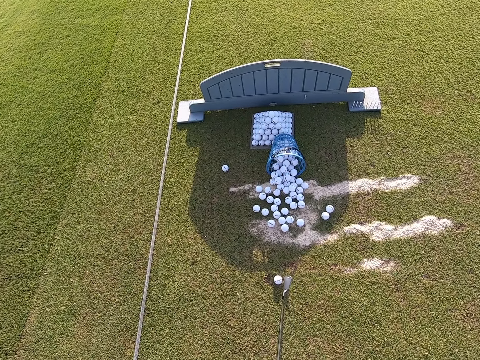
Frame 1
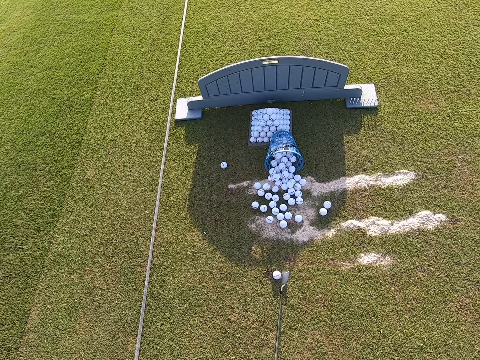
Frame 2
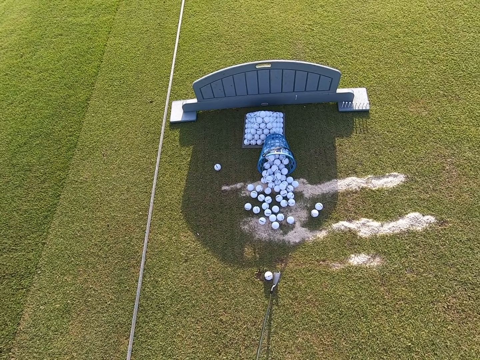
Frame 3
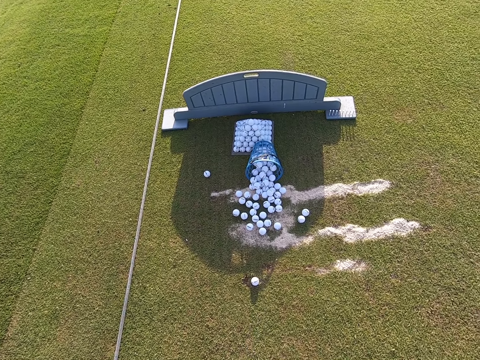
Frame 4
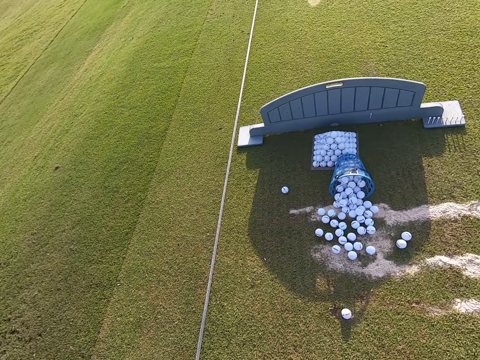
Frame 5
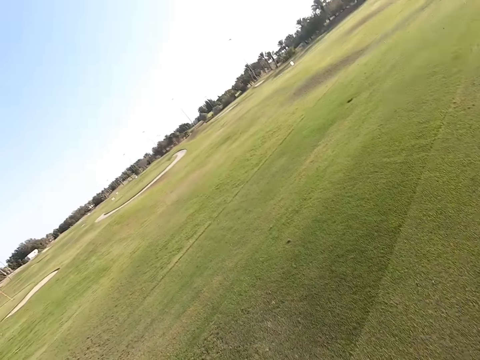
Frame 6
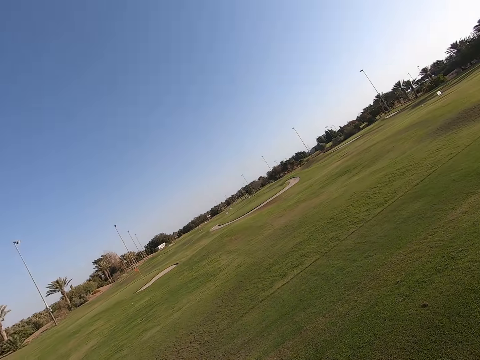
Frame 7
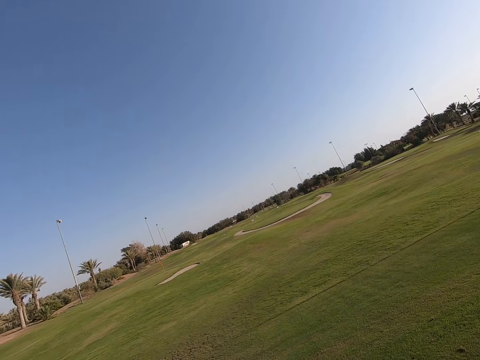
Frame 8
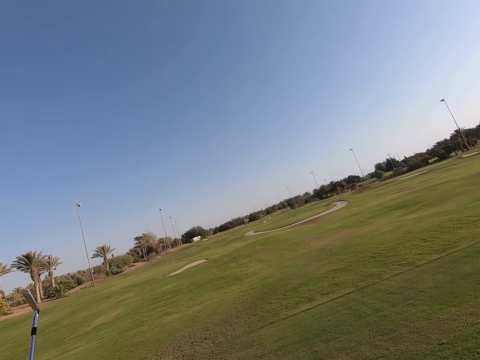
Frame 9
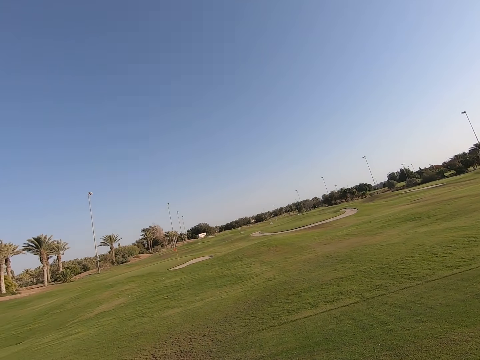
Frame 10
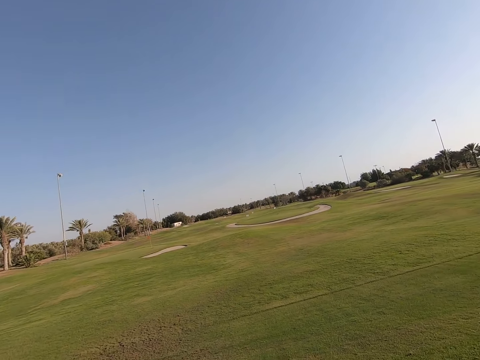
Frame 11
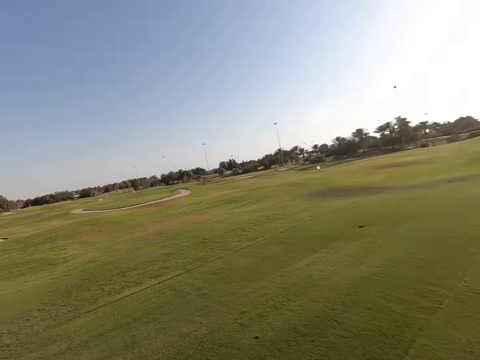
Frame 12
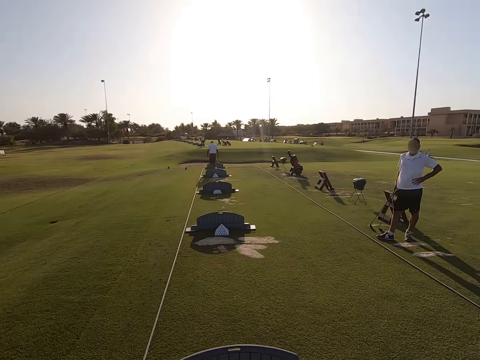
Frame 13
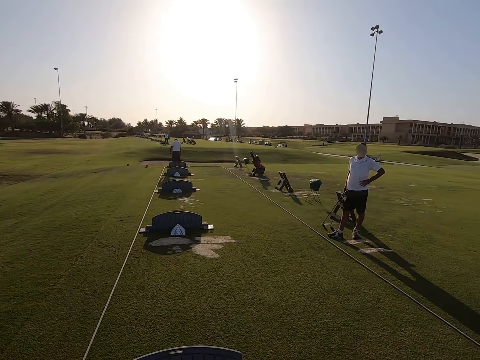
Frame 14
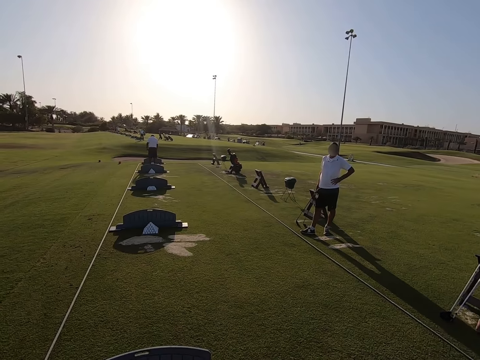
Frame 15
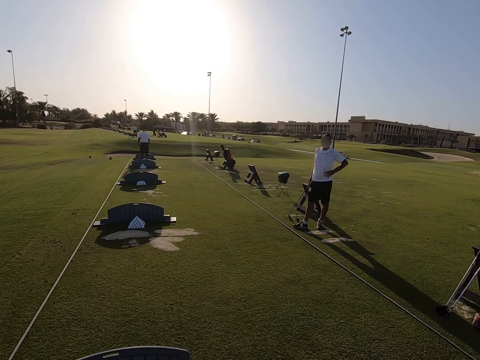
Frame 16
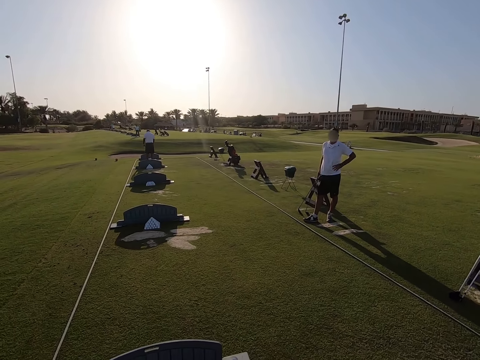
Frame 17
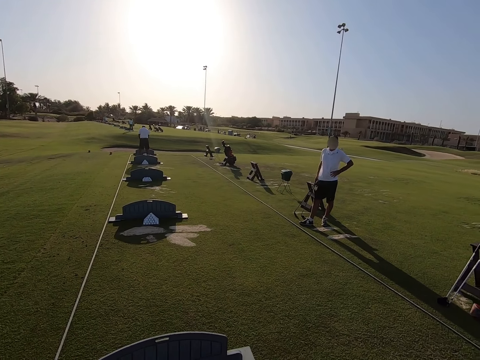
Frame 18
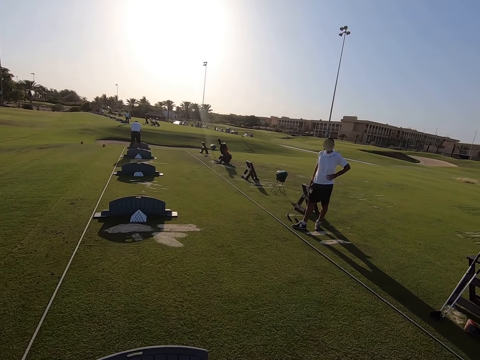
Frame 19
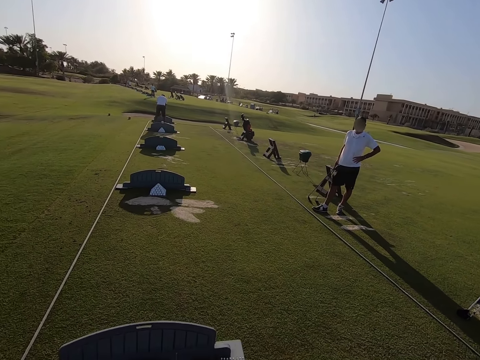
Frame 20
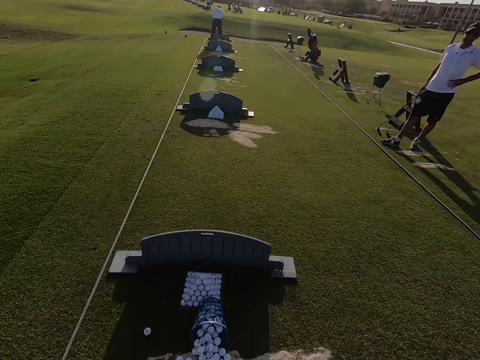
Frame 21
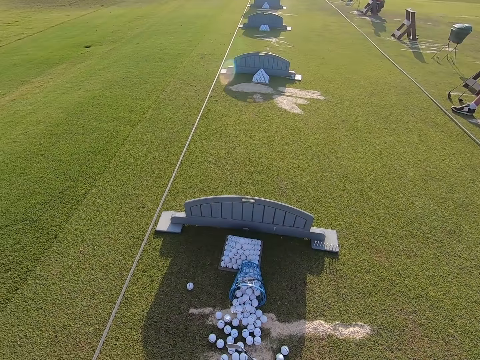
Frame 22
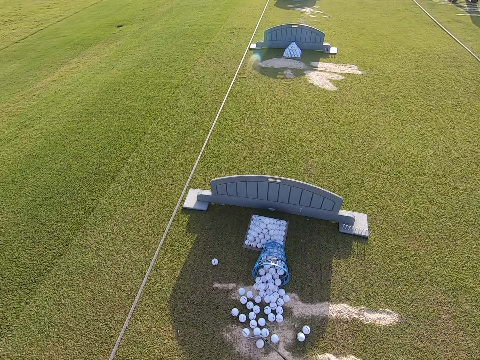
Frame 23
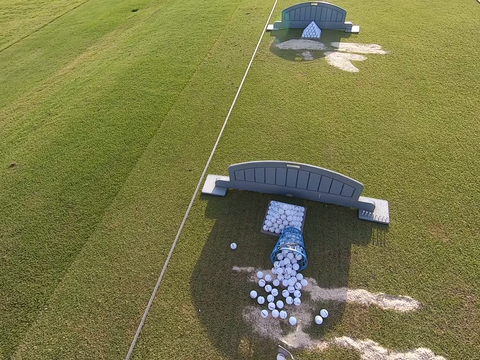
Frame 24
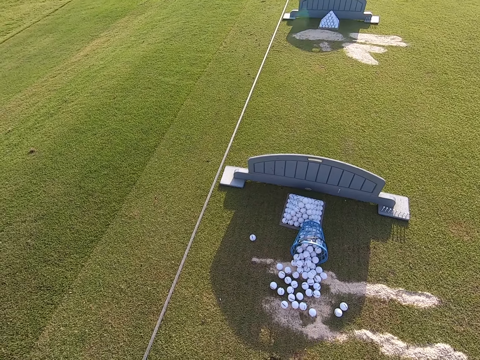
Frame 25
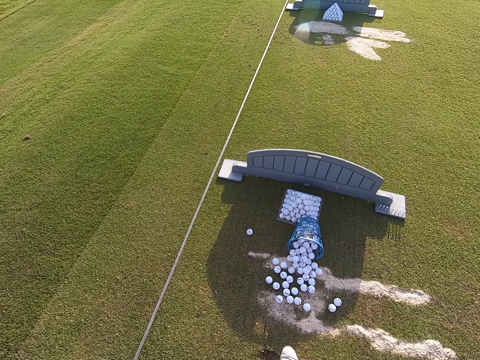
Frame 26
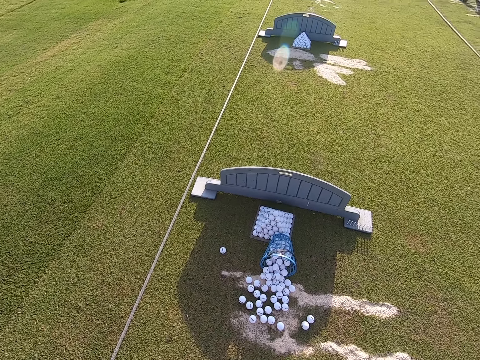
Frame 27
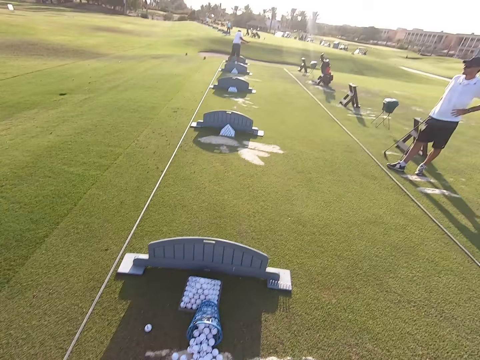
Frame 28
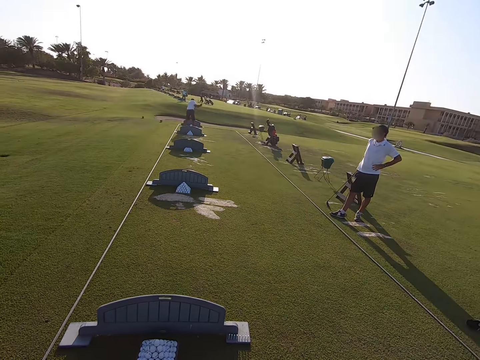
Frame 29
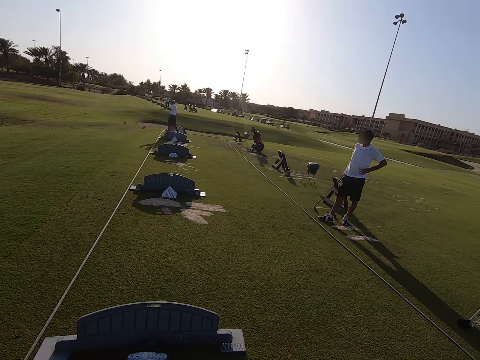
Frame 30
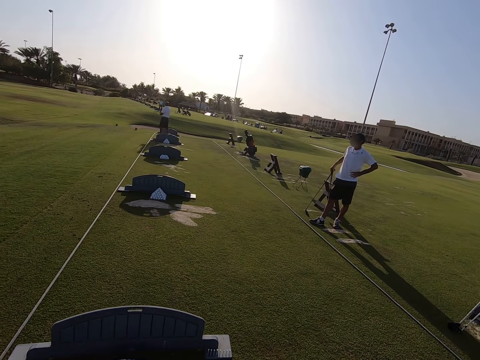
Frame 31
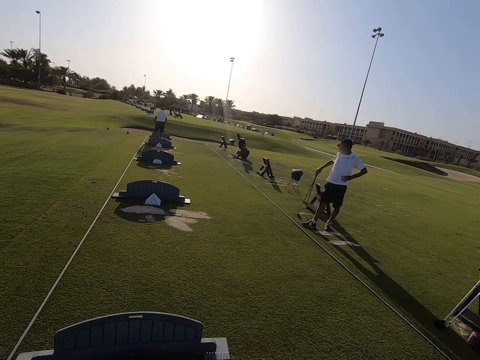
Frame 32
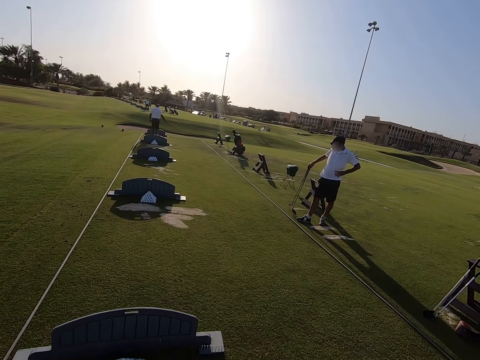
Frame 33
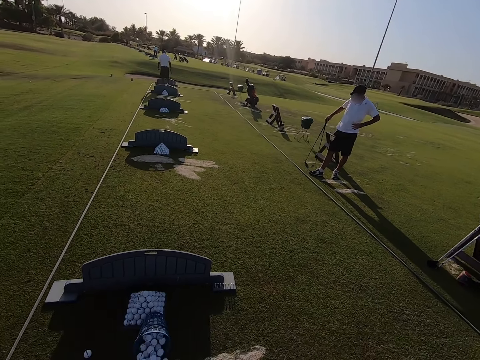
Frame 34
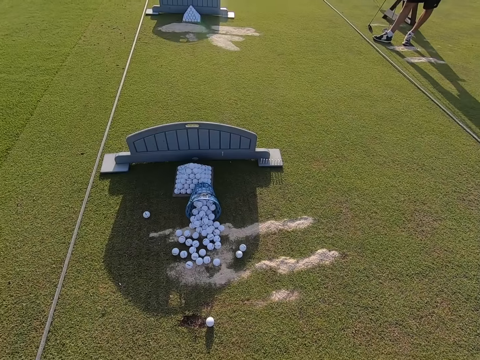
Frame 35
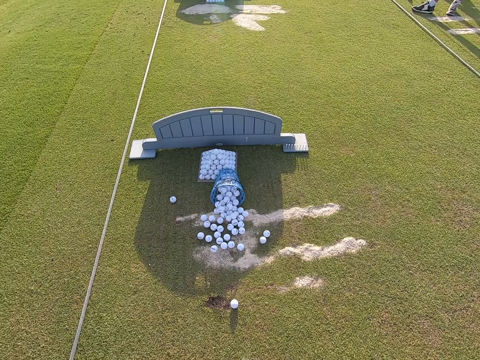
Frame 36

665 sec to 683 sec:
The camera wearer hits the ball. They play the game. They watch the balls. They look around. The person grabs the waist. The camera wearer sets another ball for a hit. Another person plays the game.

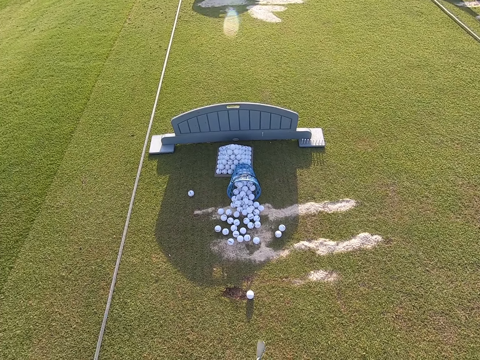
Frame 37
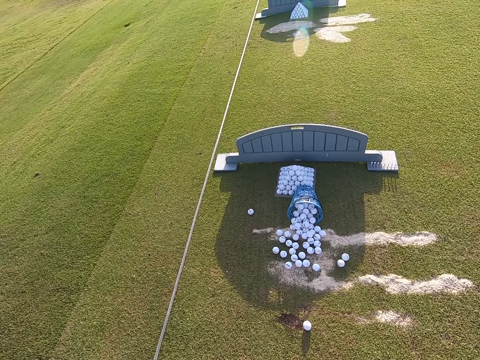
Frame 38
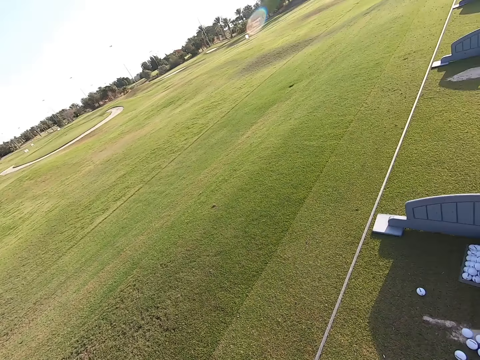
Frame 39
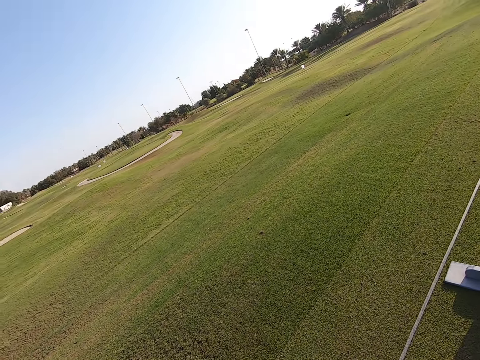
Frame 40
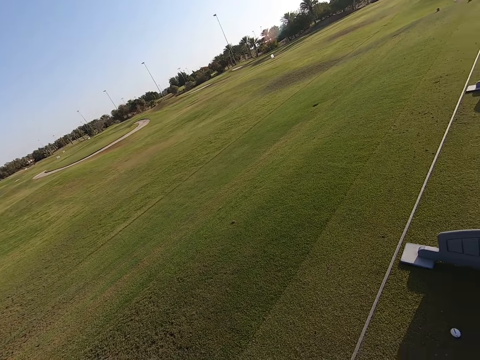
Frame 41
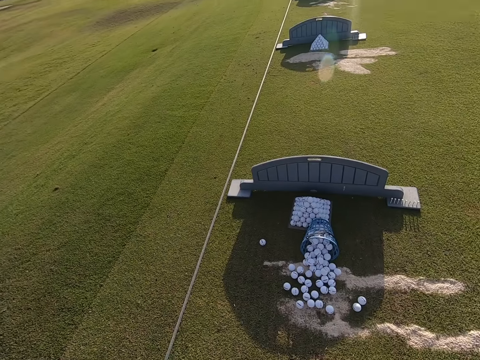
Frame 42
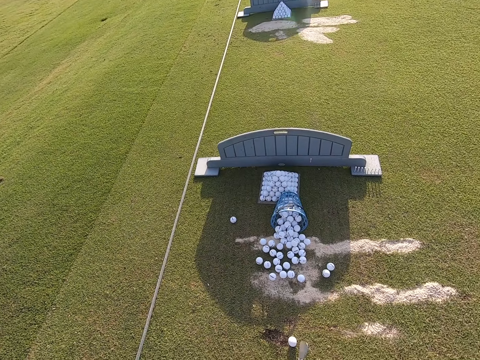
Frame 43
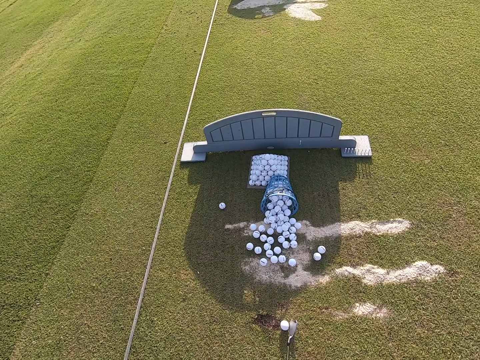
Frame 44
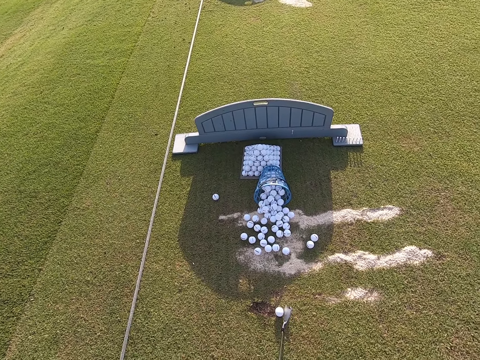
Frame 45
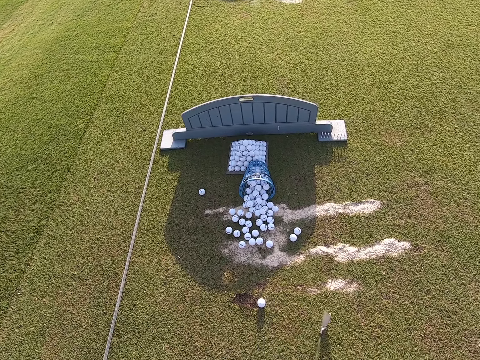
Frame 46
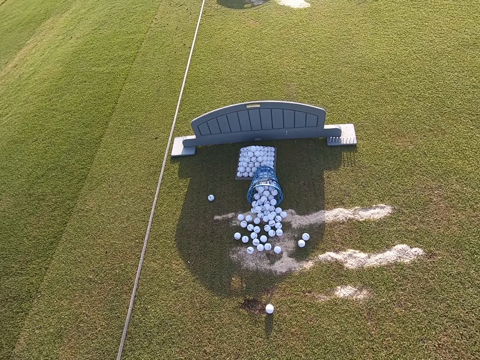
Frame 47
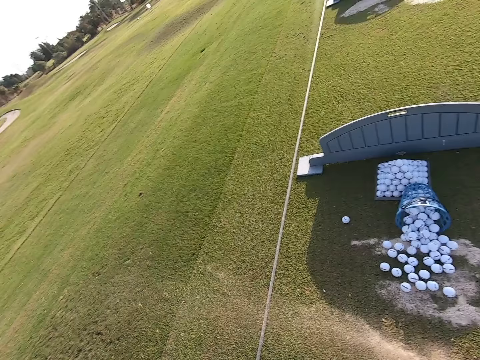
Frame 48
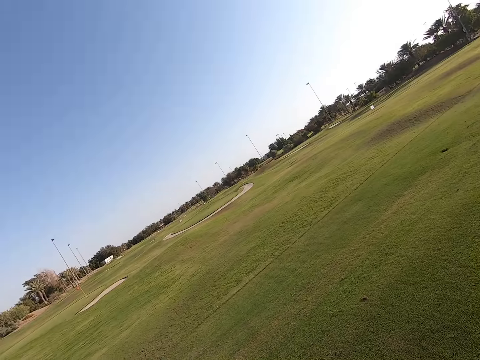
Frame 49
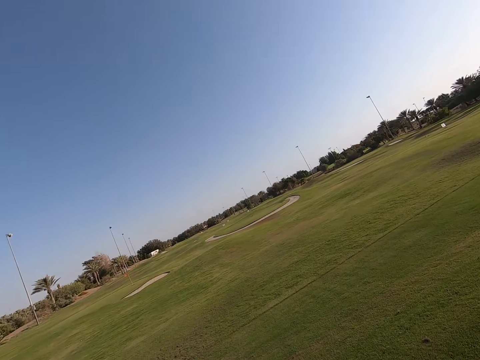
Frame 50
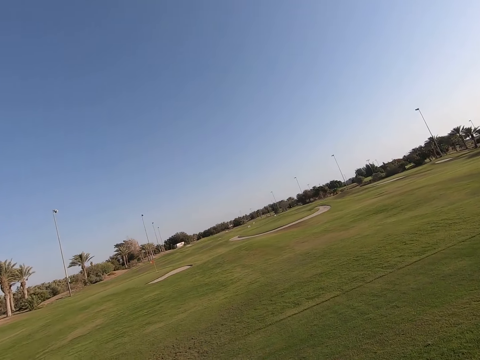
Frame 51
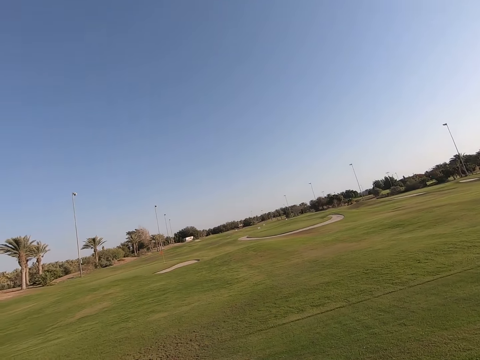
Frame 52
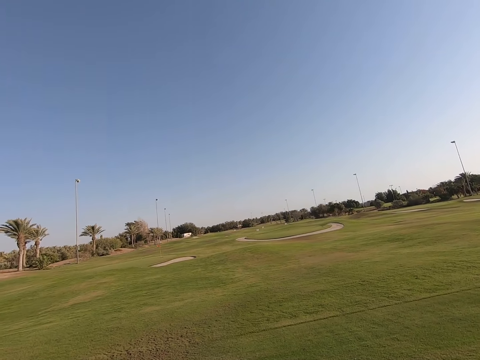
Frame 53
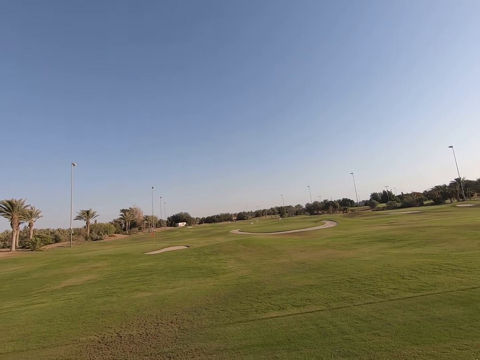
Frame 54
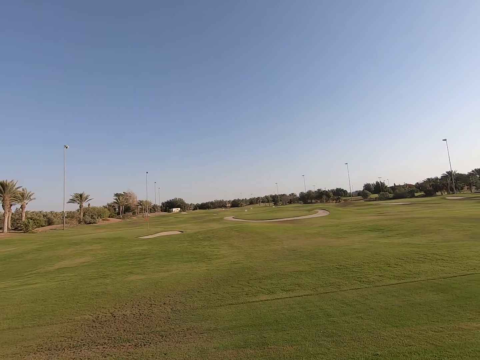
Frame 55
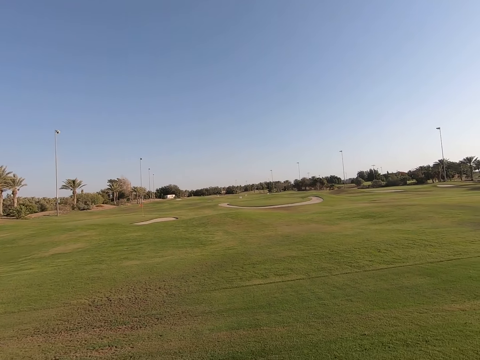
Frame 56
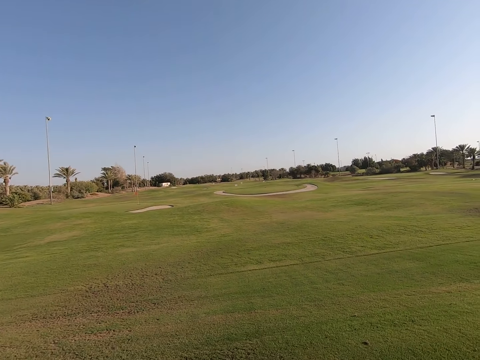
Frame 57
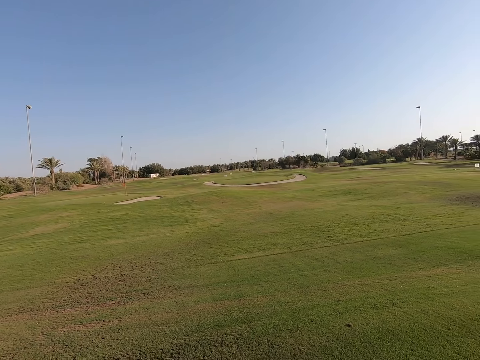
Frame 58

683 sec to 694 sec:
The camera wearer looks around. They hit the ball. They play the game. They watch the balls.
